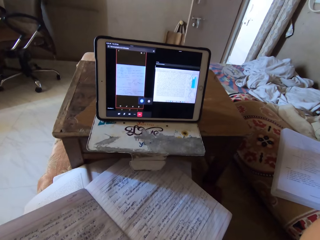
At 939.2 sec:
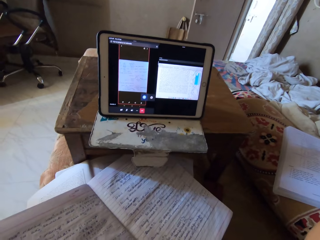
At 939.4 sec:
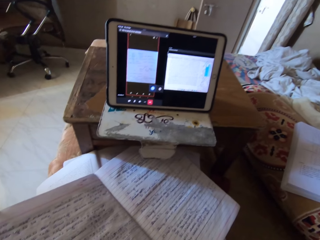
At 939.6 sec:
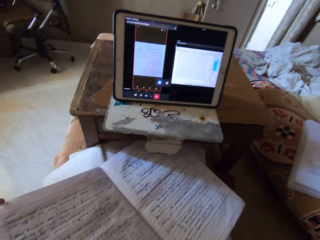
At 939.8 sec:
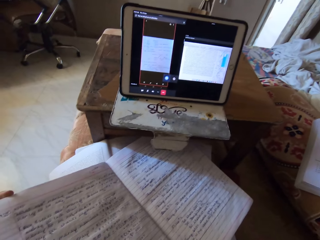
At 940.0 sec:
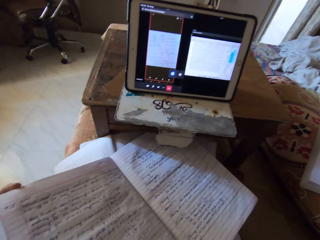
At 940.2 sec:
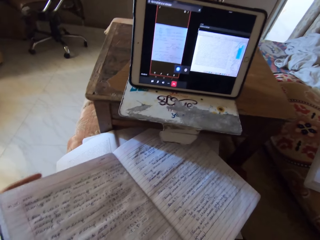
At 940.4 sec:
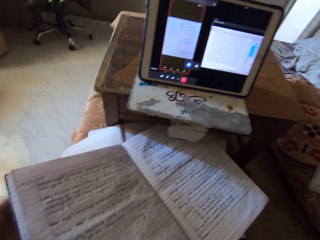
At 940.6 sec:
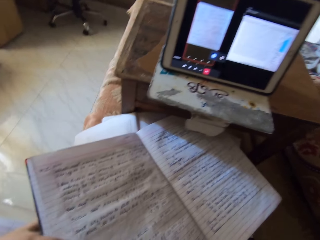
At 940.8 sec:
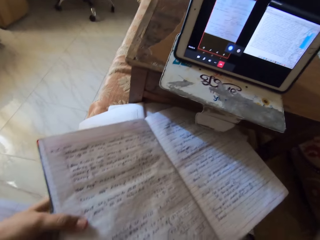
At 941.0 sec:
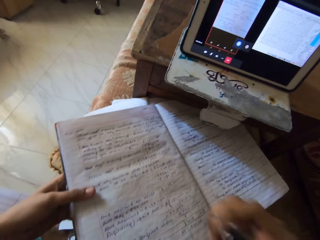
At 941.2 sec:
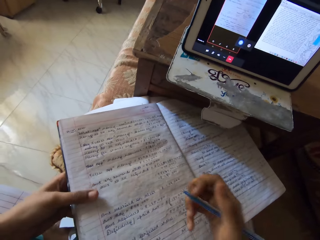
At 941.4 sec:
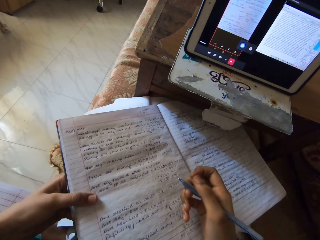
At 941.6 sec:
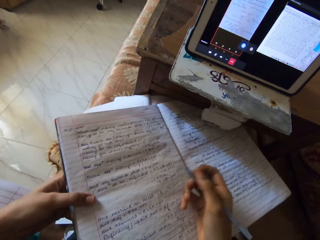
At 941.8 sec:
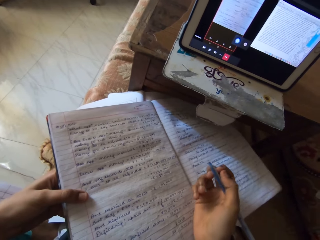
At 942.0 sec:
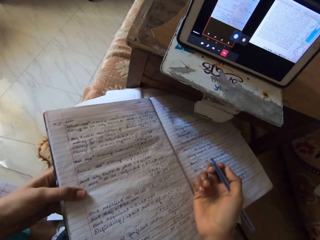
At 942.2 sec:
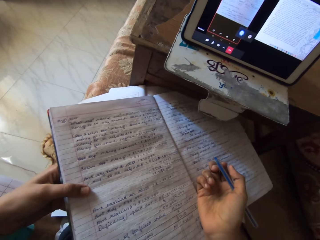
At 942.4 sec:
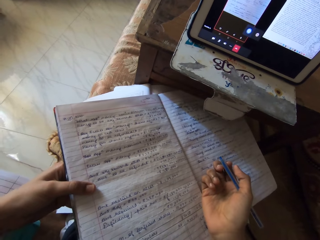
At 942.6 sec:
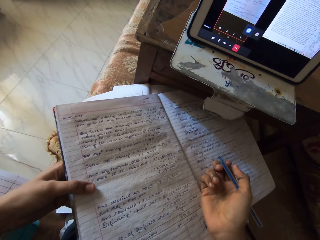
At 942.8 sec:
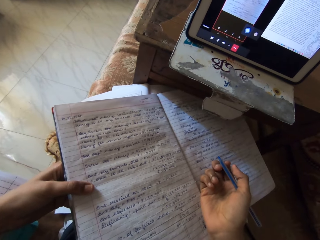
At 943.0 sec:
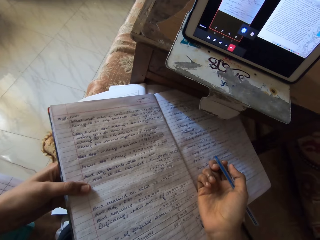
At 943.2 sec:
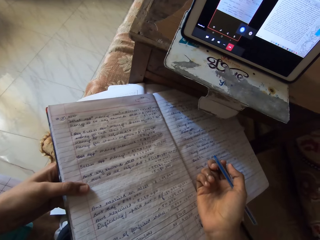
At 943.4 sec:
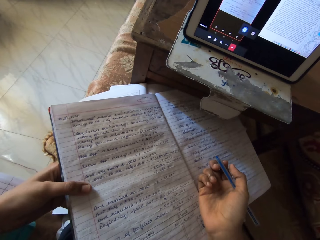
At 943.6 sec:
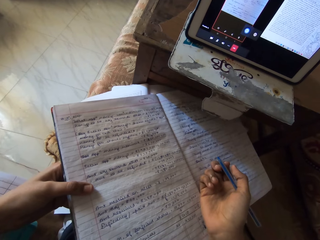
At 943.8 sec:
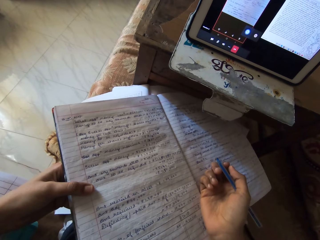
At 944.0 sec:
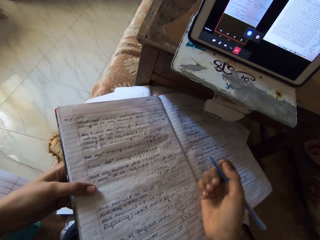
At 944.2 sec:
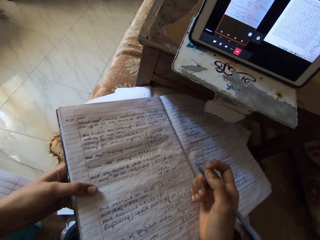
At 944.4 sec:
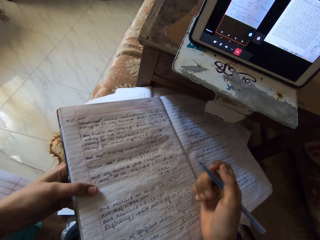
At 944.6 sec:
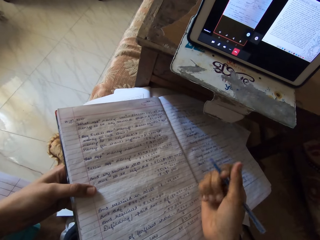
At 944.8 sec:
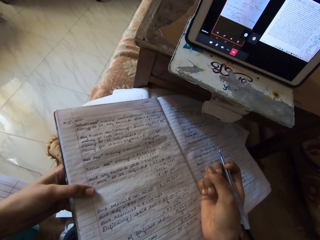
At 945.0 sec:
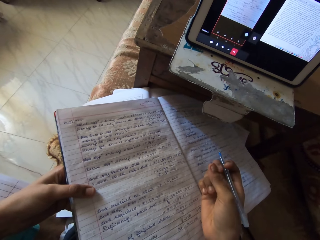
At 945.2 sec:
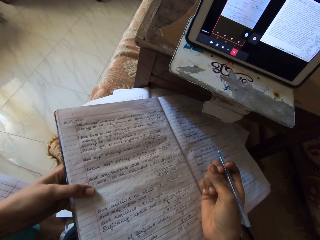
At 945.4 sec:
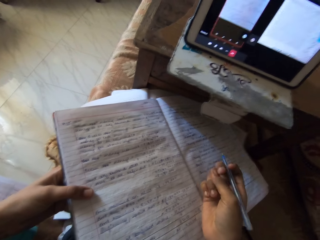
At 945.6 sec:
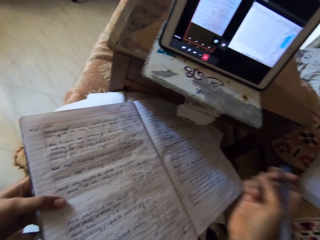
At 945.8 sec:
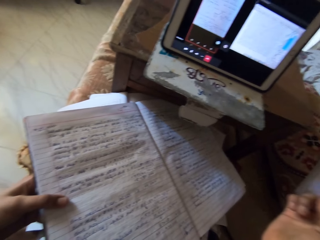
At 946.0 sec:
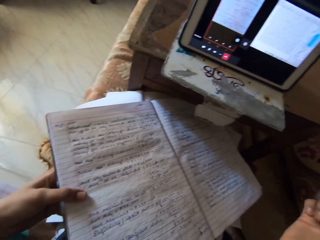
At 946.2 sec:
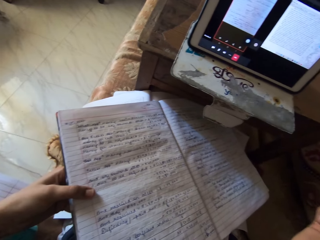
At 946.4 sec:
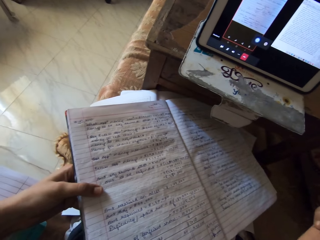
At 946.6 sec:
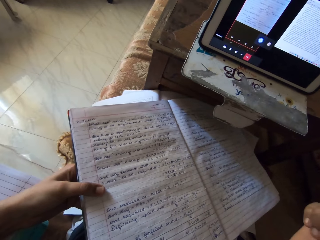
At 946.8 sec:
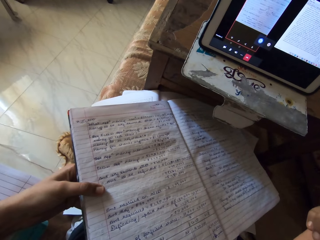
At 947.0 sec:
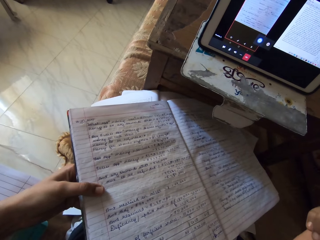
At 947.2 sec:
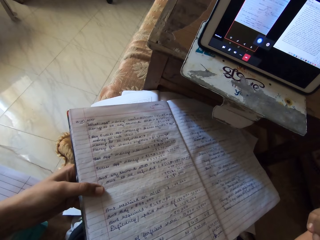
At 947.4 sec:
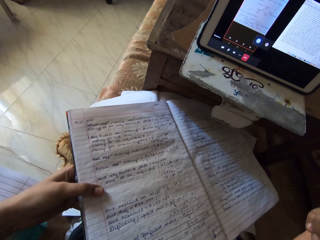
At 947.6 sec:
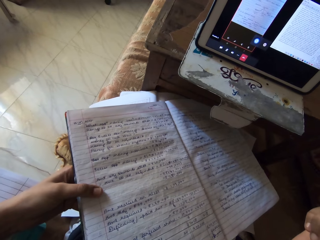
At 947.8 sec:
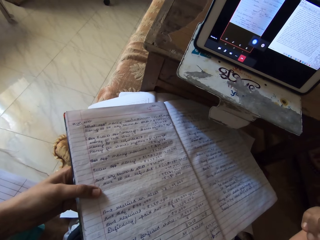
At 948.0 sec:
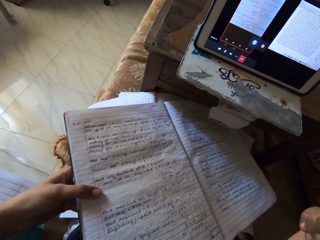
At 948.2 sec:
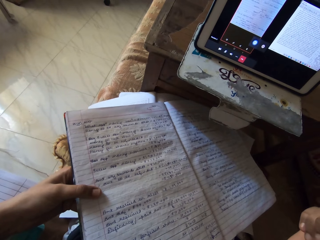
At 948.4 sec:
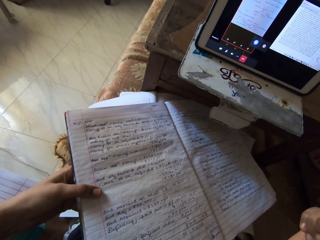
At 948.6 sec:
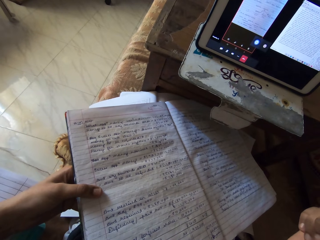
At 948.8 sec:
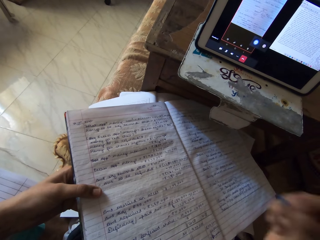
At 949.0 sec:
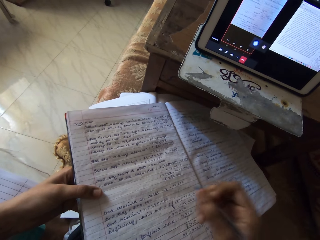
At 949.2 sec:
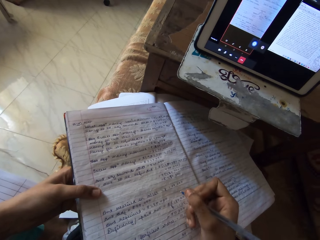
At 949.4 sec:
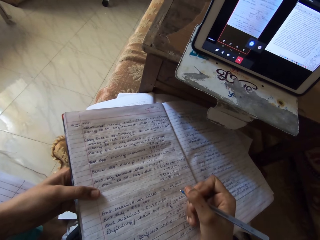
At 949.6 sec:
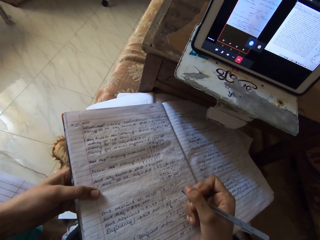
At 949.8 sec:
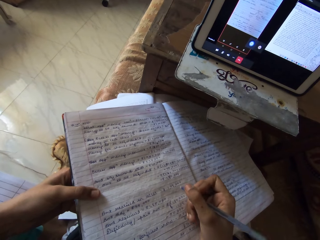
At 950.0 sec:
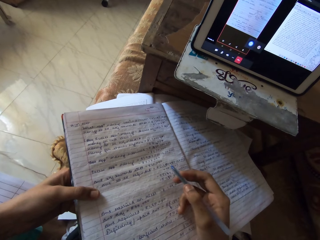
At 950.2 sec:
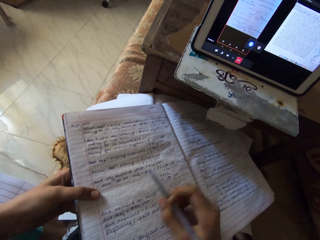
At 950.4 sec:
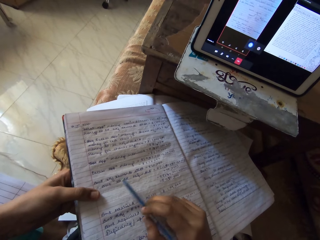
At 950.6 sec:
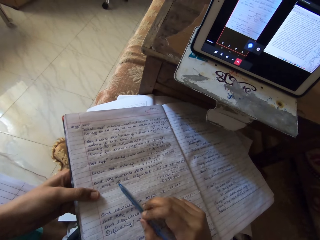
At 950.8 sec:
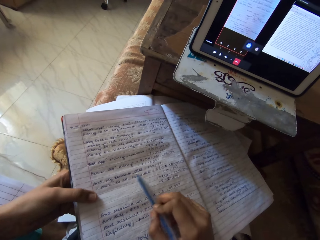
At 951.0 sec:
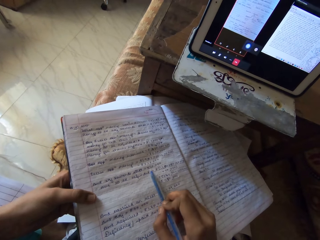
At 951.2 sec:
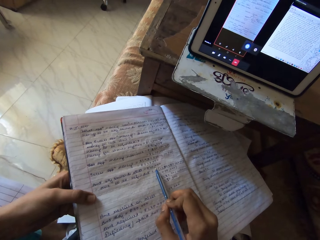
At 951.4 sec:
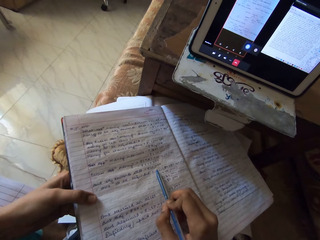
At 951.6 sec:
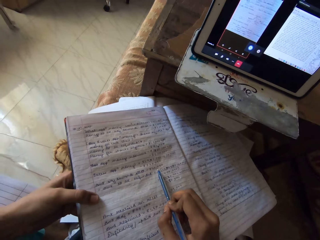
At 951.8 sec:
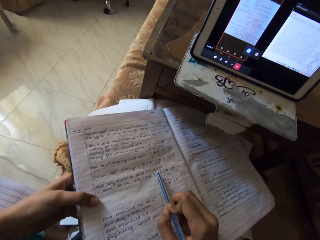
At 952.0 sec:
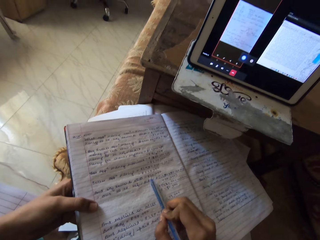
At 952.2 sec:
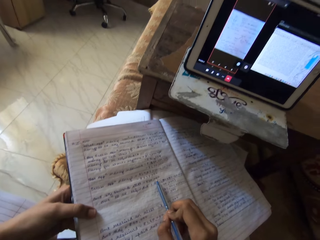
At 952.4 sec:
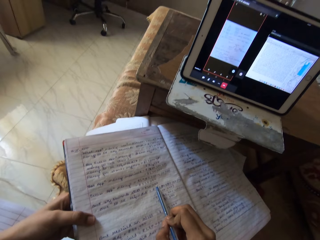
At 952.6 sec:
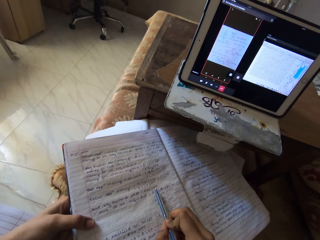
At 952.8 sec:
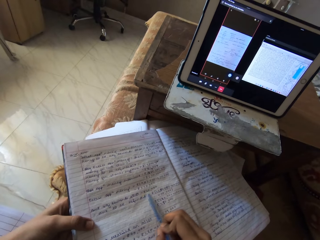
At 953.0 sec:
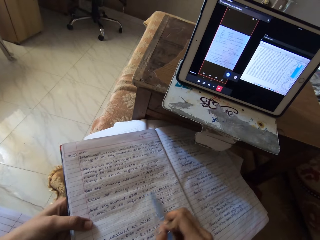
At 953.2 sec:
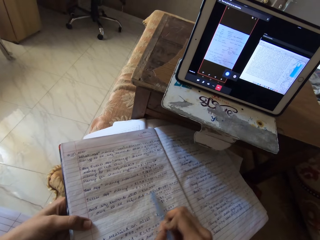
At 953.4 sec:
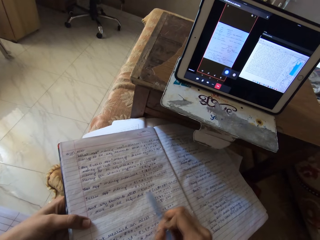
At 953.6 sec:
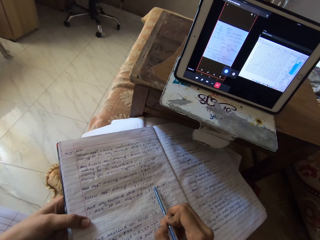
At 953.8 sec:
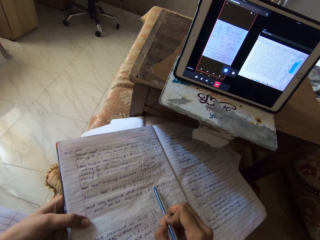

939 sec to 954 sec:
The camera wearer moves her hand on the book. She adjusts the book on her lap with her left hand. She places her right hand on the book. She removes her hand from the book. She points at the book using a pen. She moves the pen on the book with her right hand.

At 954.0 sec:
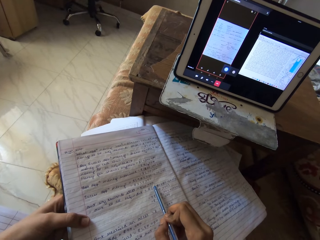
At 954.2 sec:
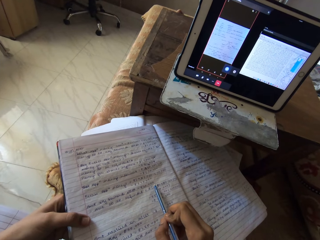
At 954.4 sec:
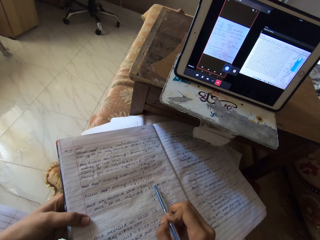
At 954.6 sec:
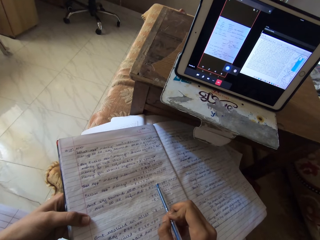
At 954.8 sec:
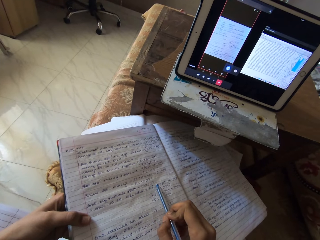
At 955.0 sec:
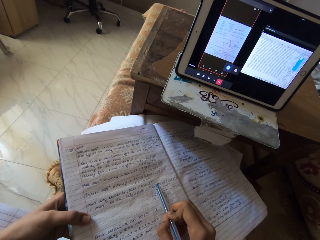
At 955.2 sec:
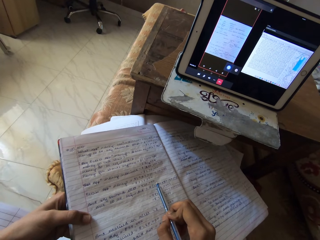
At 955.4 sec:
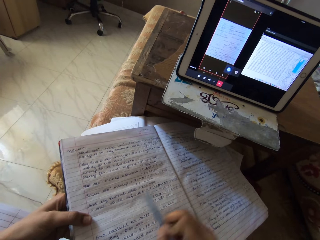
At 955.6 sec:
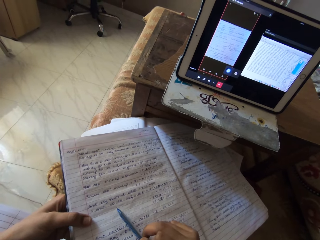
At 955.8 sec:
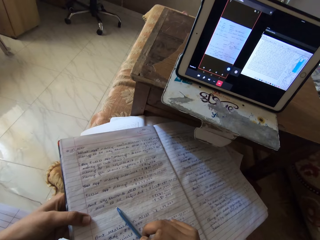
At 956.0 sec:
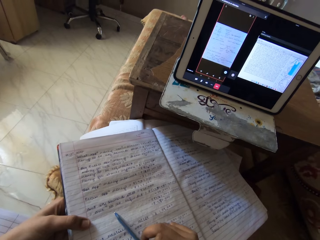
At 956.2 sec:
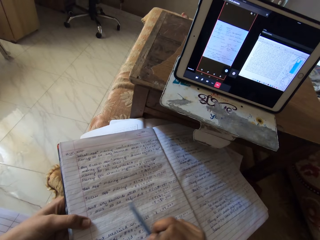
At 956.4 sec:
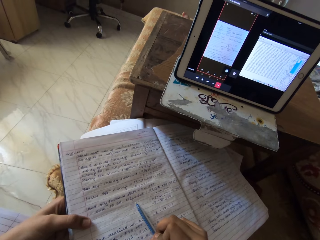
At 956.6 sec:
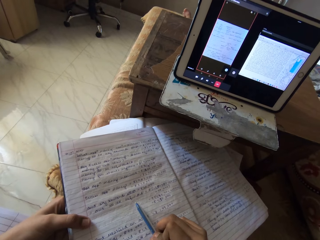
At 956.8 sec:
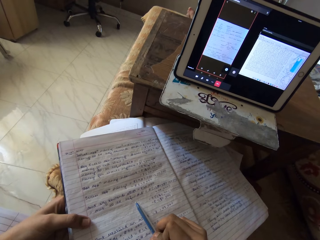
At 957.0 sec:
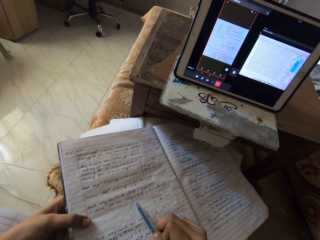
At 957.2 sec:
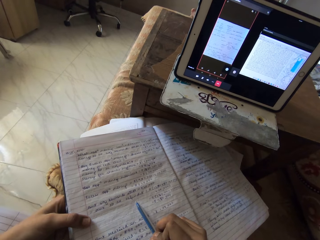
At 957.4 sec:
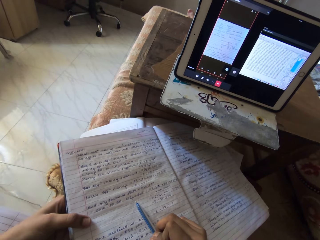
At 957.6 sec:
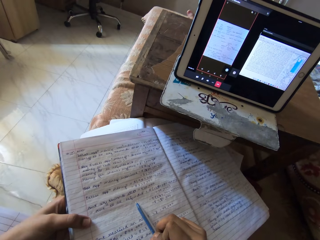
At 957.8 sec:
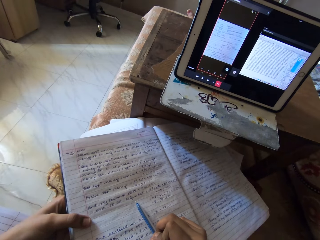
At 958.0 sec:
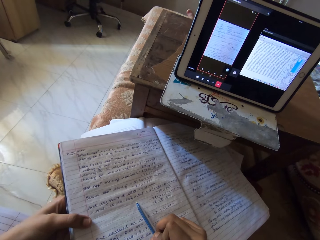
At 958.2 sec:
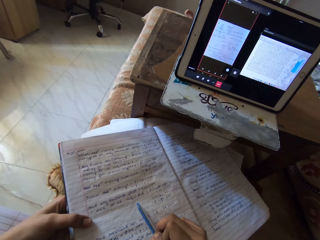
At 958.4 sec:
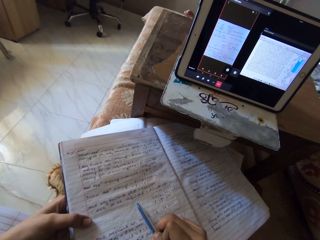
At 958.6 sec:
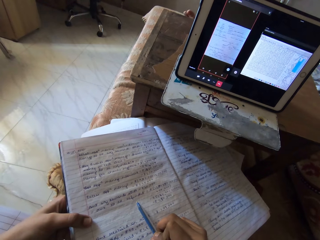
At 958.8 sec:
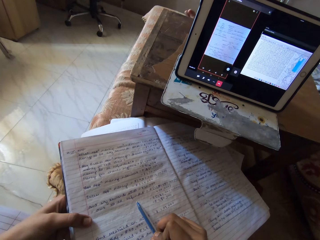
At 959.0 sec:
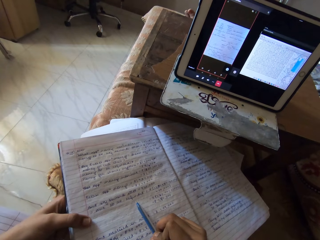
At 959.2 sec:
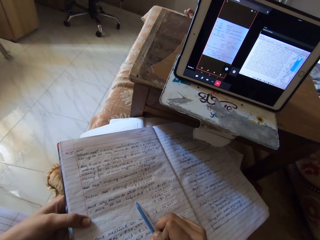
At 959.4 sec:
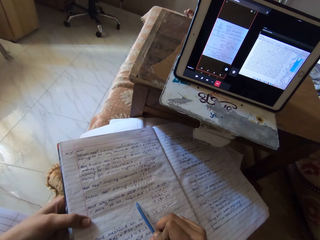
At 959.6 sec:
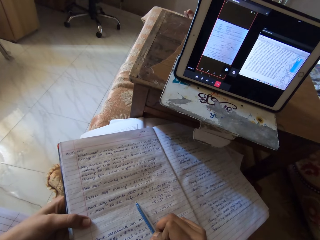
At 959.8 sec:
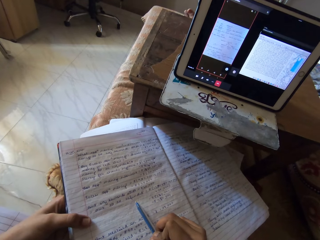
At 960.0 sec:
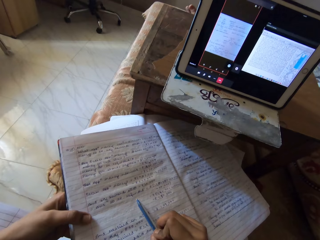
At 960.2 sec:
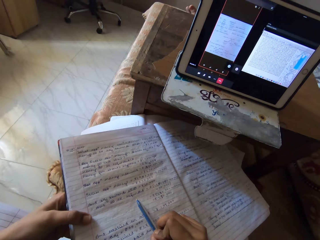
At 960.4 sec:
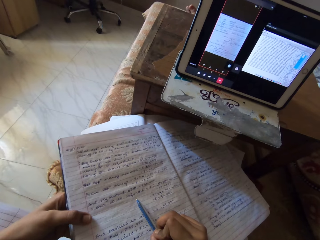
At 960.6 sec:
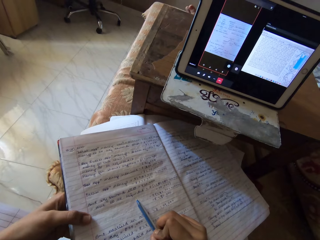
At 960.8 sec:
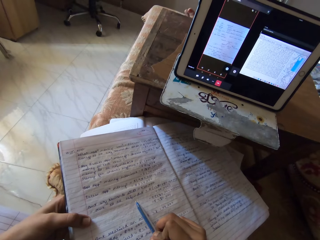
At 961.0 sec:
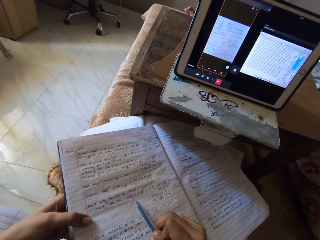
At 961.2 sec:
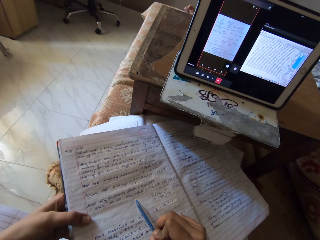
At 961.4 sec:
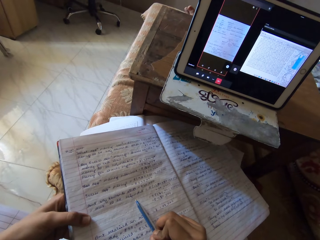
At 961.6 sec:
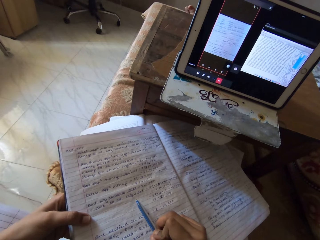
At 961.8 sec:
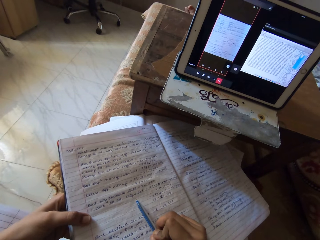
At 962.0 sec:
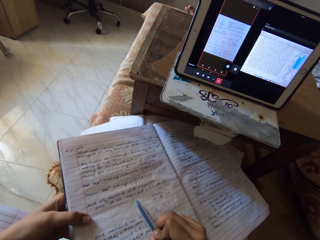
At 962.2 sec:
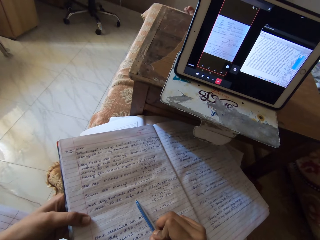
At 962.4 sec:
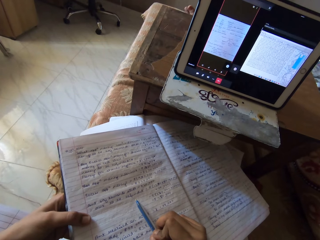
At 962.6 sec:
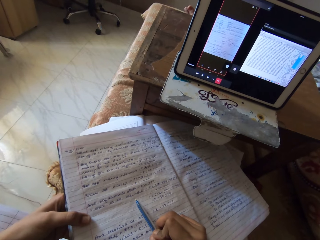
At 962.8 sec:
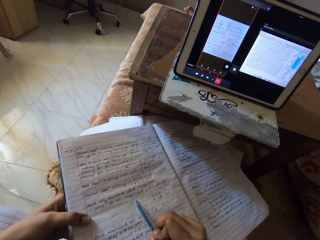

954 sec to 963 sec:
The camera wearer places a pen on the book.
